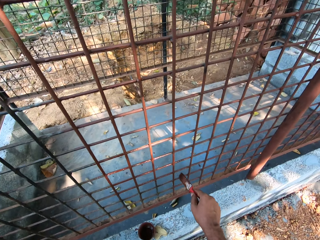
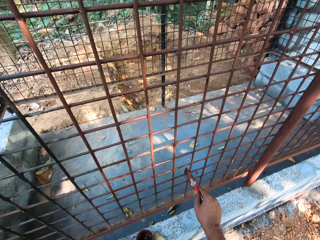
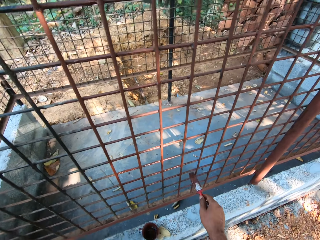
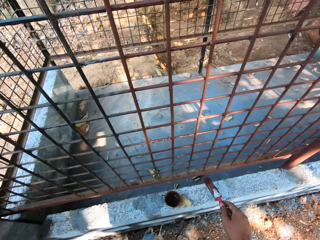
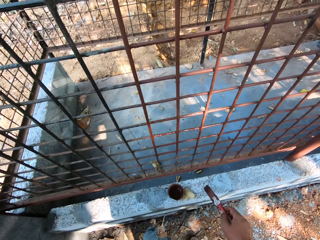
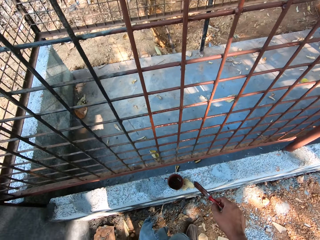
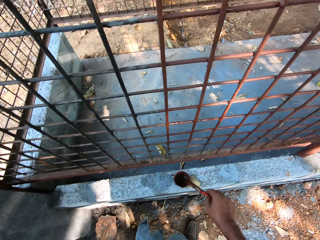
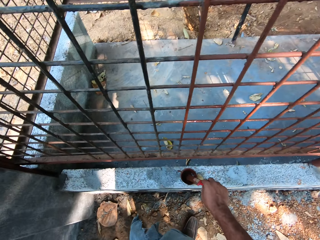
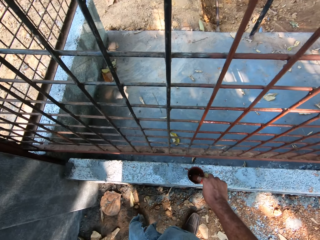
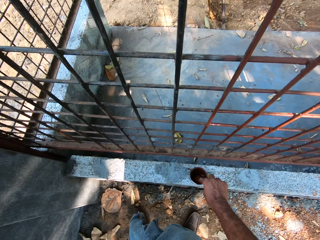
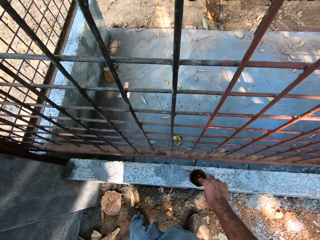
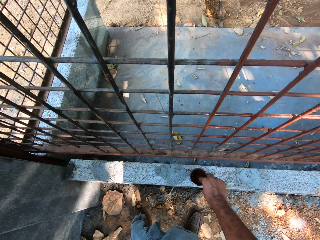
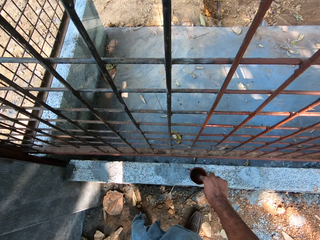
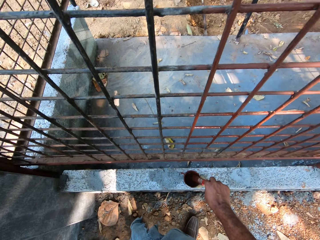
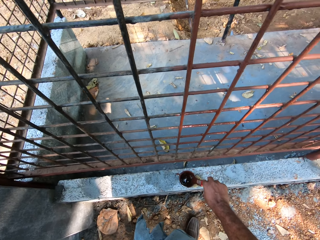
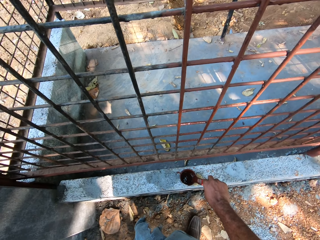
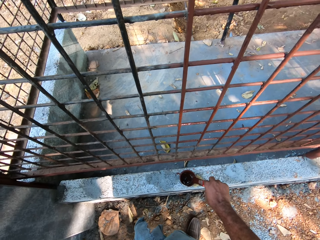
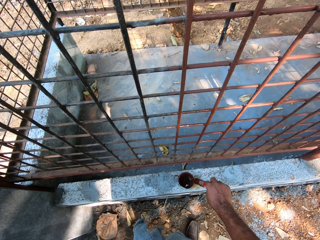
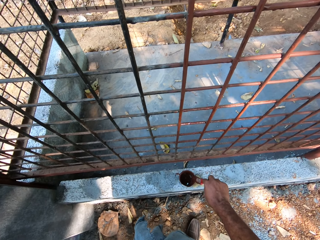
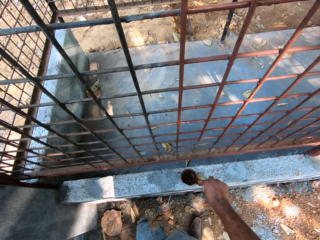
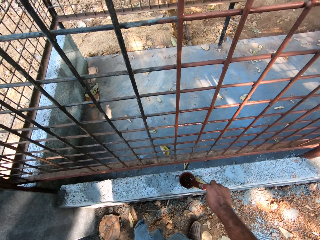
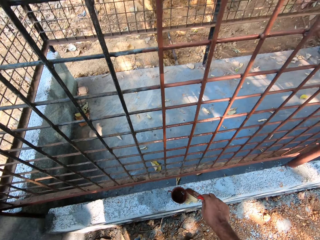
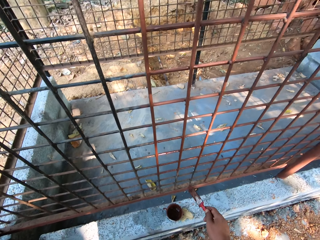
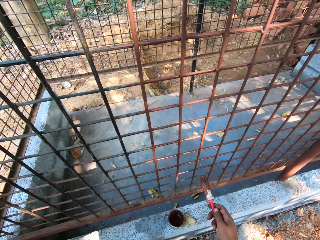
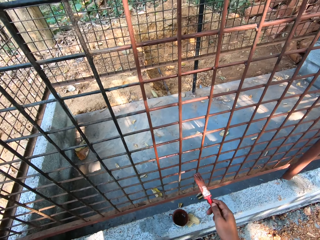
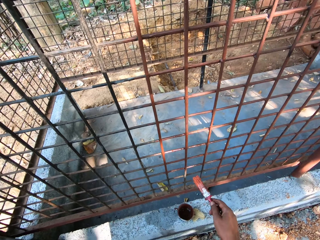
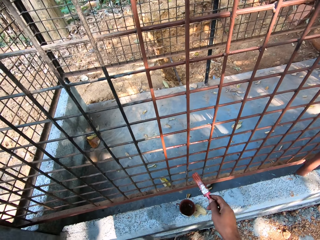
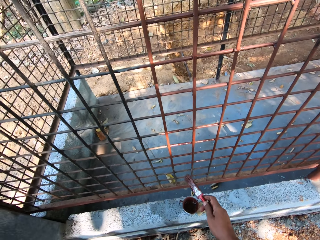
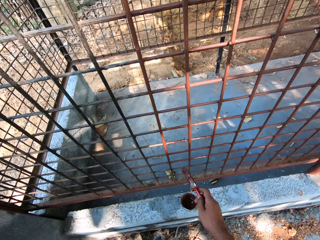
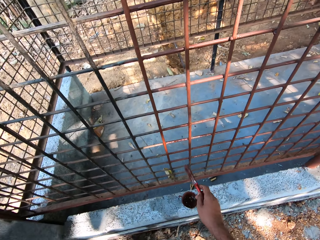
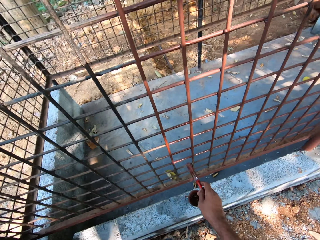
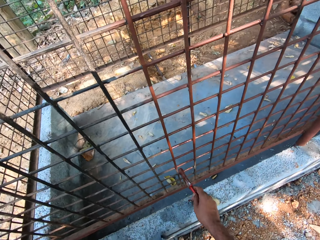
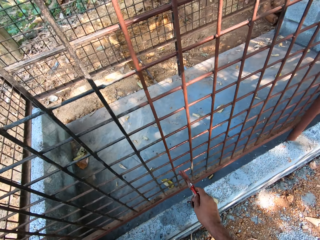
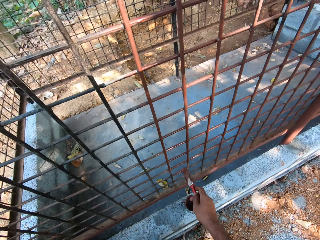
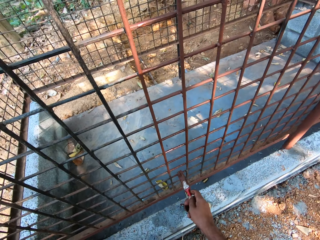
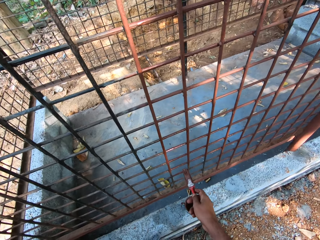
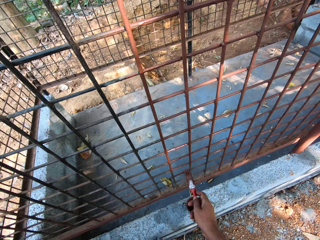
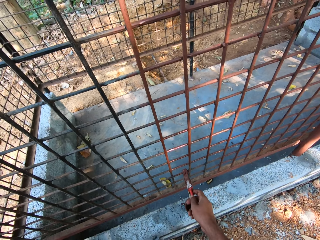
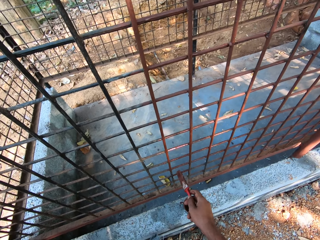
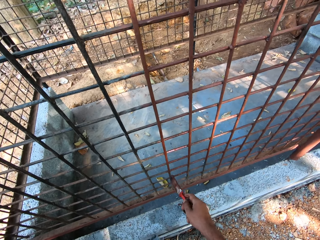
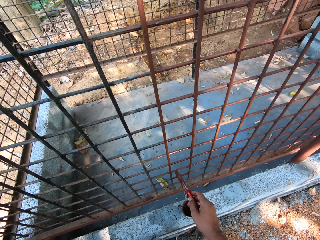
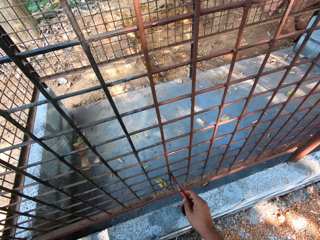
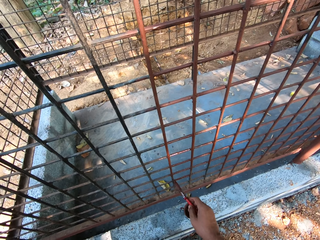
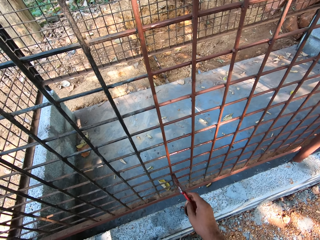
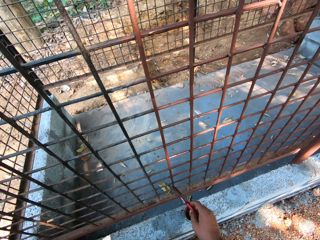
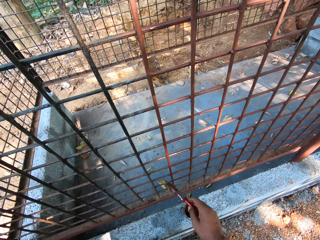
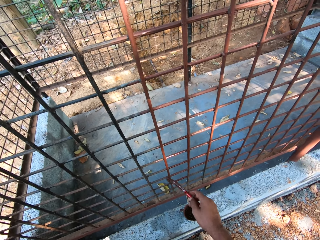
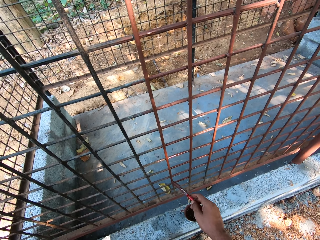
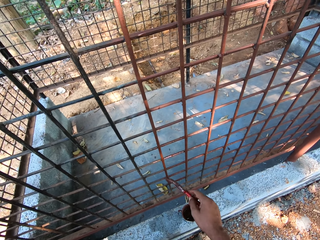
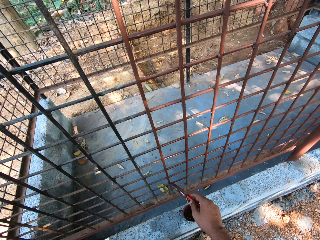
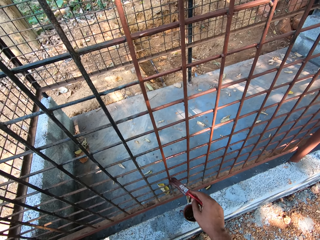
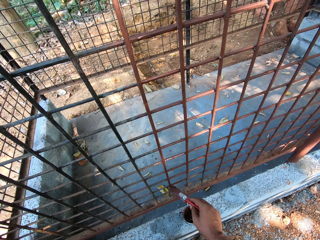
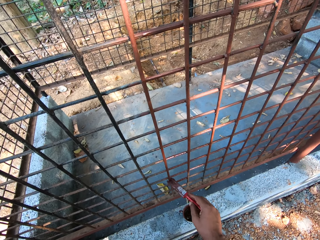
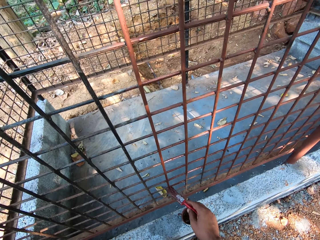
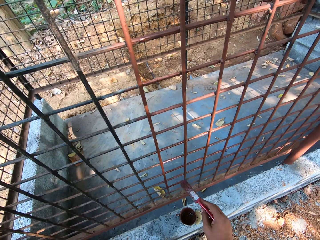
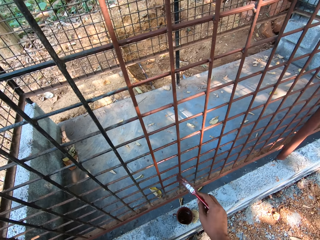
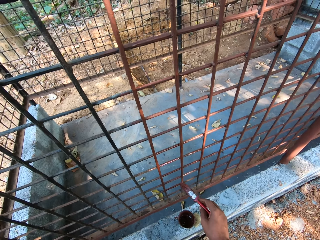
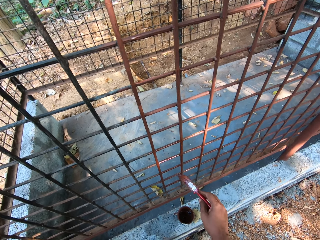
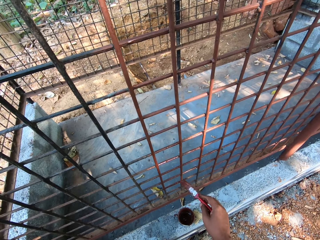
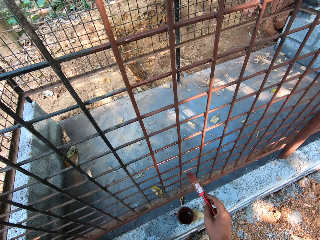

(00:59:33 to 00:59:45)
The camera wearer dips the paintbrush in the paint can with his right hand. He dabs the paintbrush on the paint can with his right hand. He paints the cage with the paintbrush in his right hand.

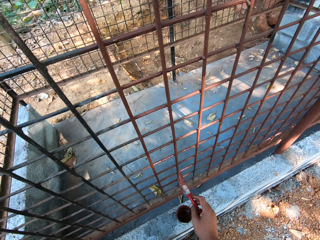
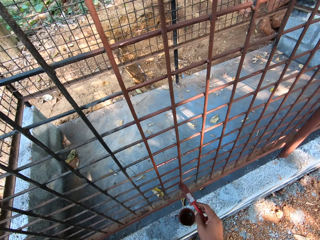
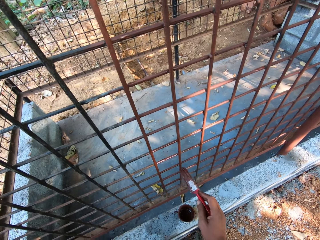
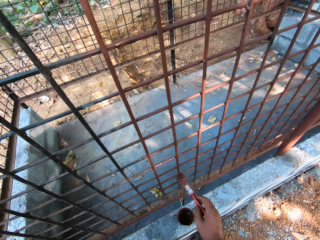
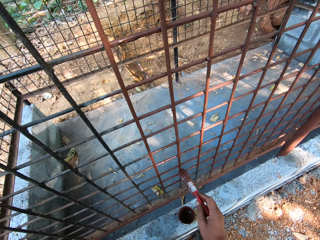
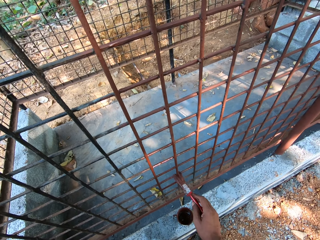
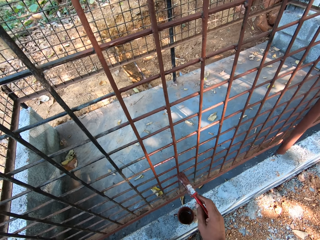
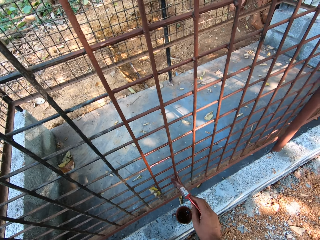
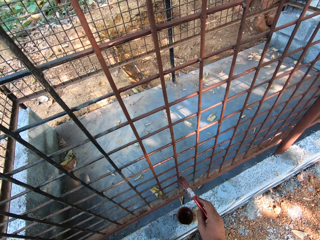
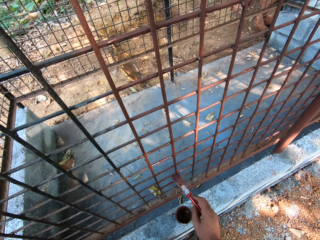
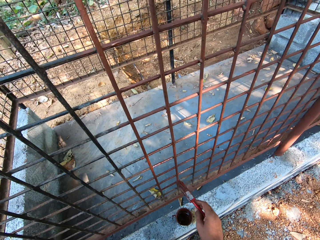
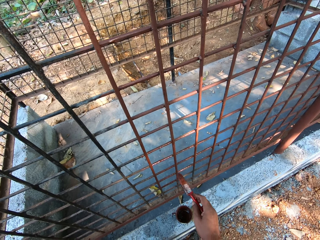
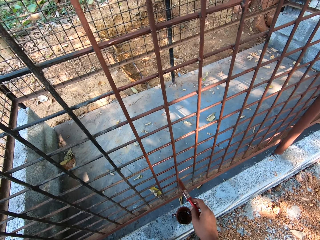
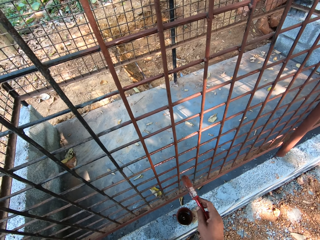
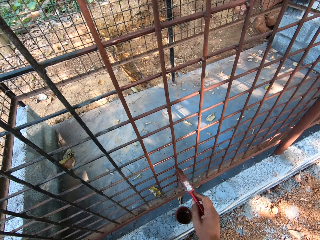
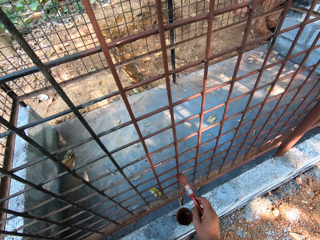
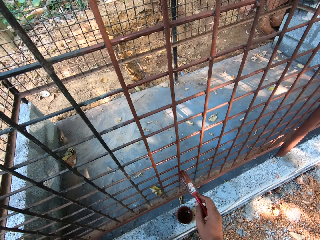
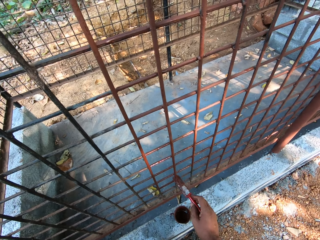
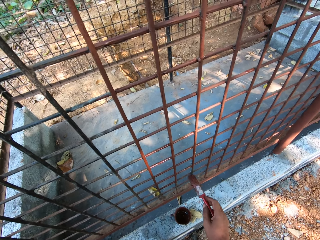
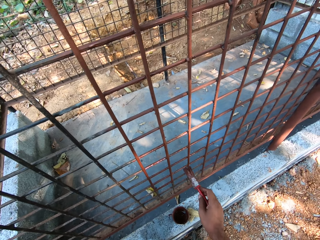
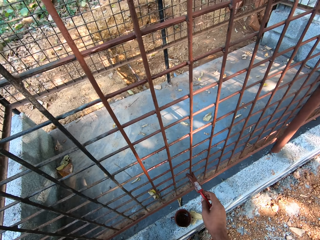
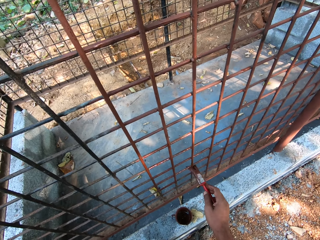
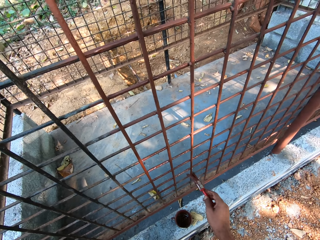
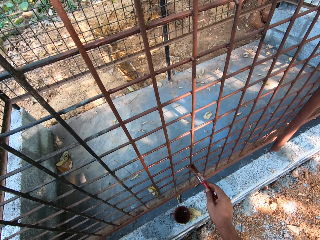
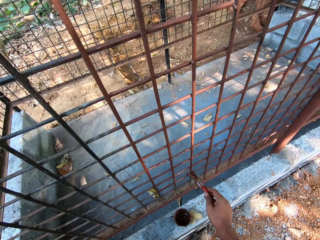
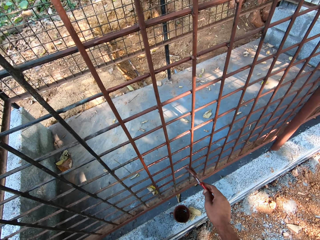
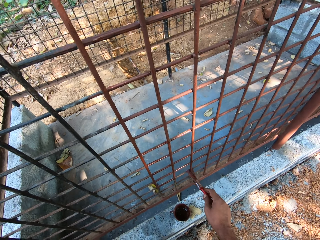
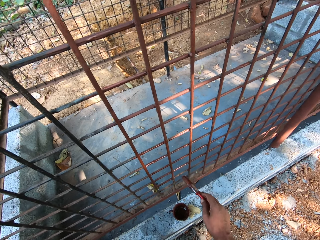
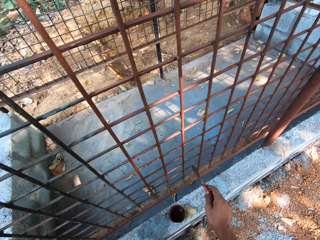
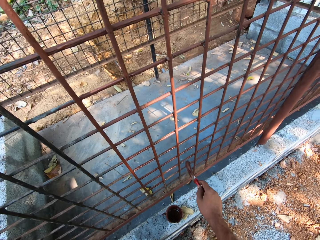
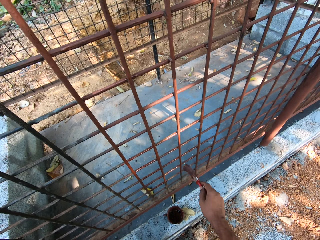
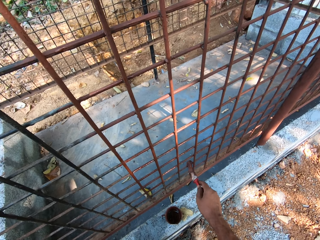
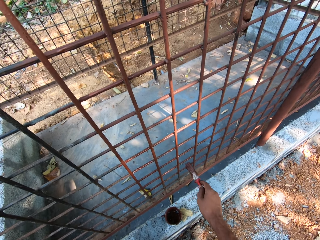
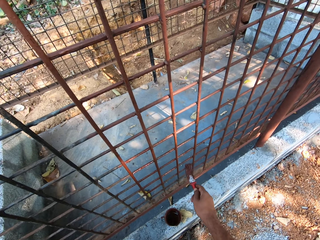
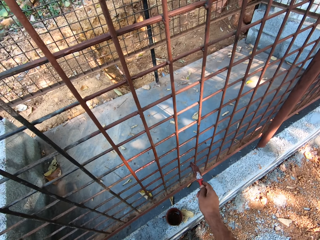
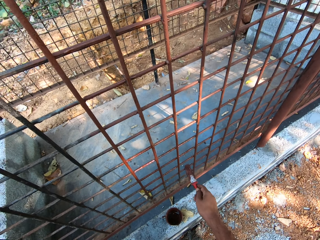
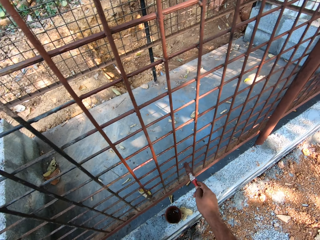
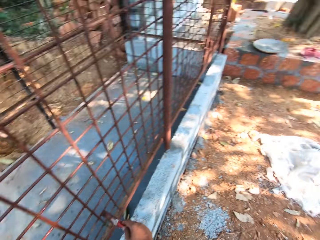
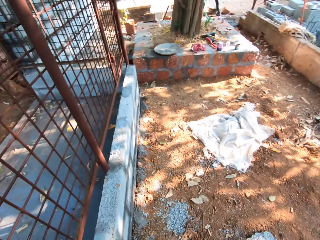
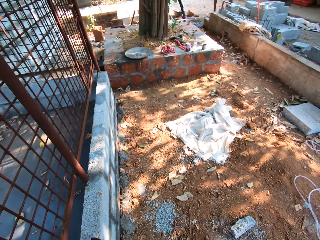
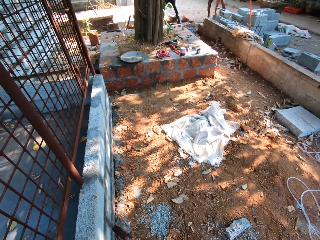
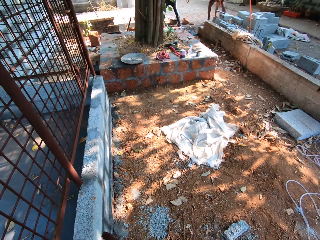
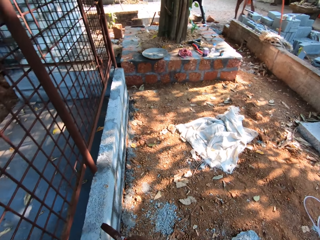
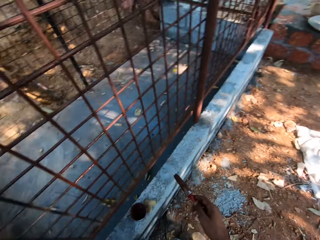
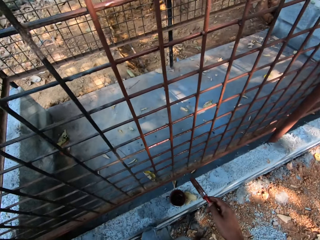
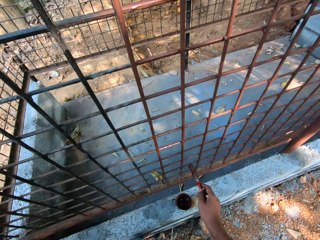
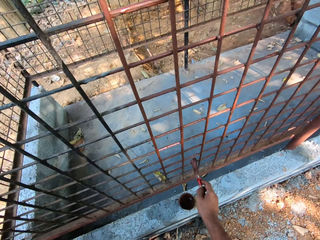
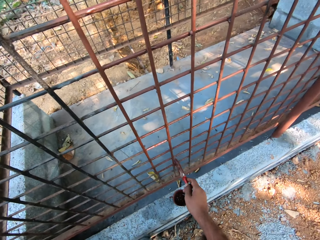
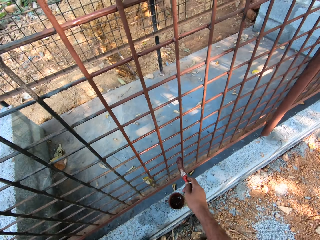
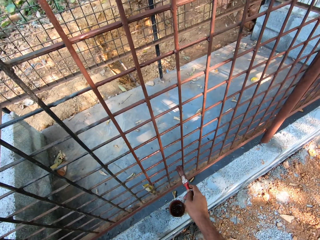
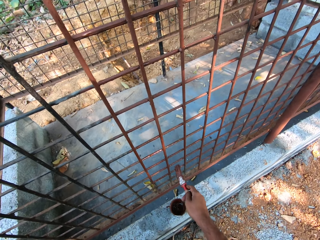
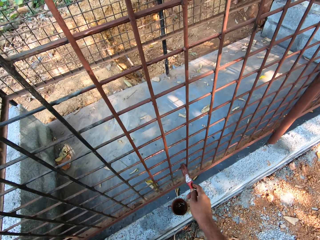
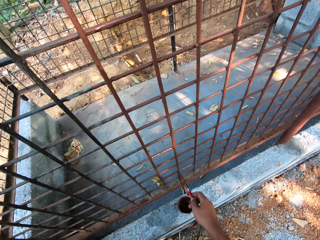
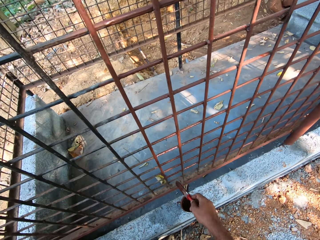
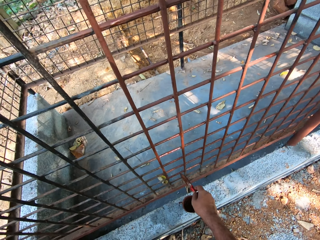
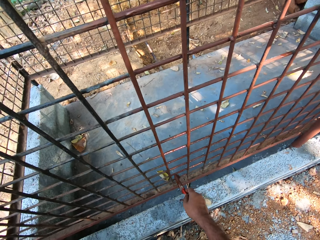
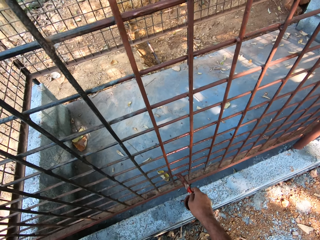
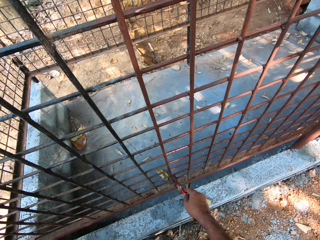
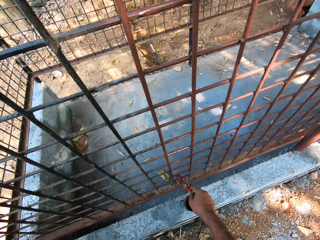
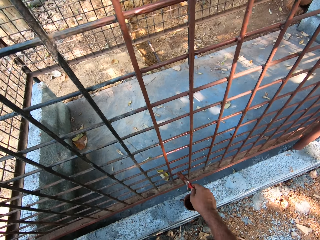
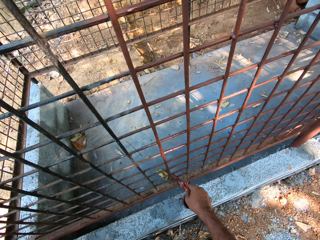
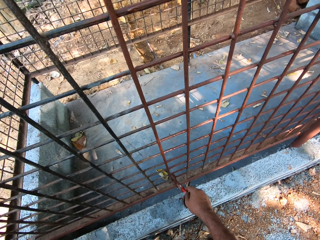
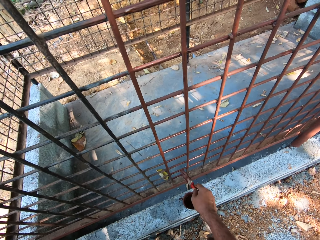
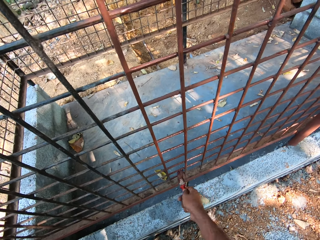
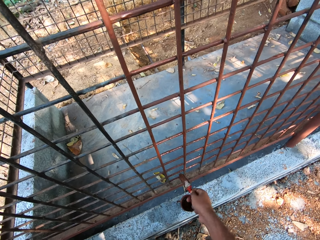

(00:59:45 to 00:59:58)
The camera wearer looks around. They paint the cage.
